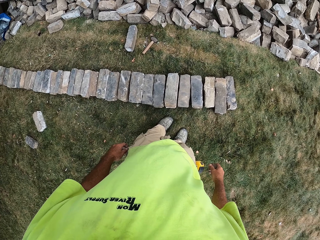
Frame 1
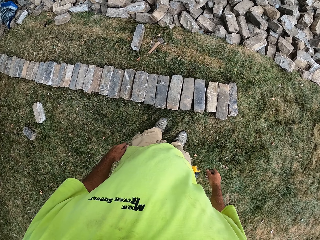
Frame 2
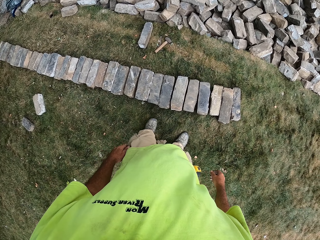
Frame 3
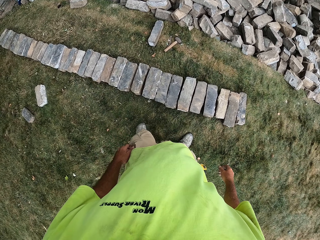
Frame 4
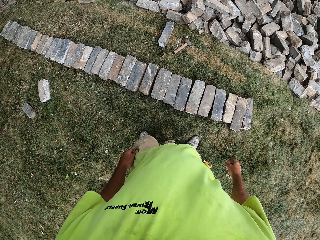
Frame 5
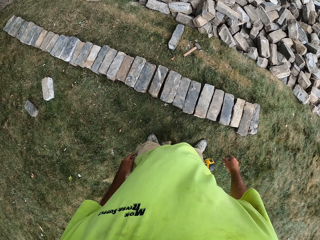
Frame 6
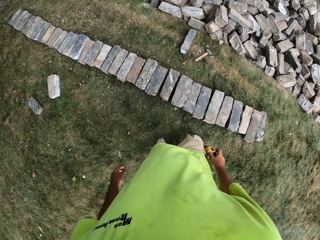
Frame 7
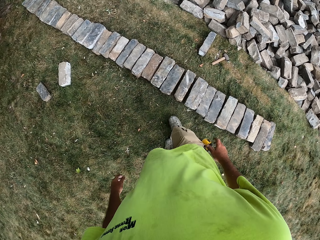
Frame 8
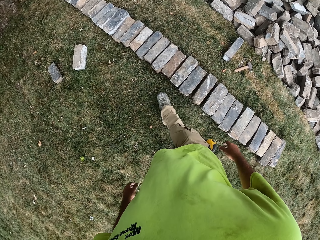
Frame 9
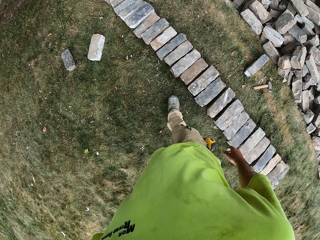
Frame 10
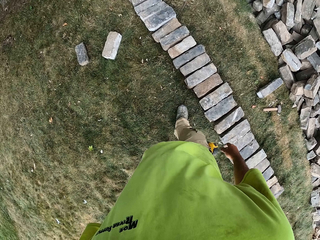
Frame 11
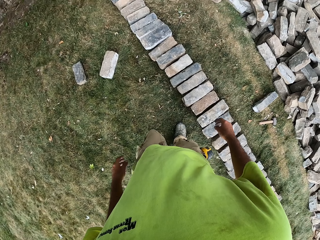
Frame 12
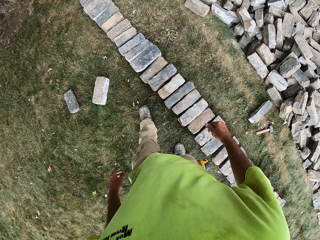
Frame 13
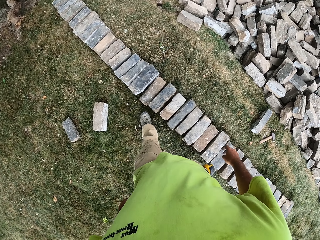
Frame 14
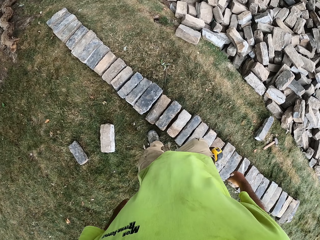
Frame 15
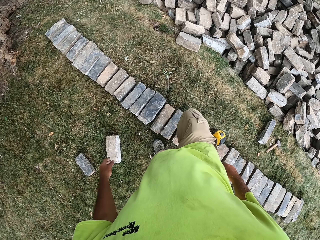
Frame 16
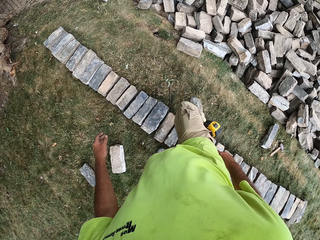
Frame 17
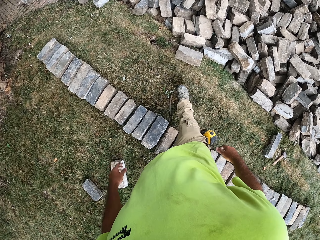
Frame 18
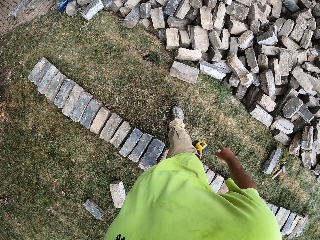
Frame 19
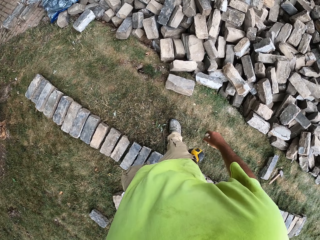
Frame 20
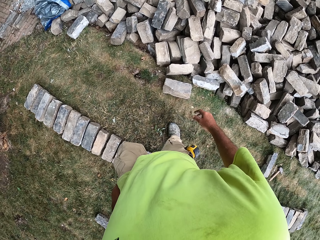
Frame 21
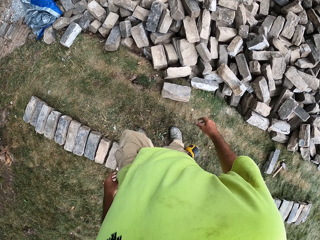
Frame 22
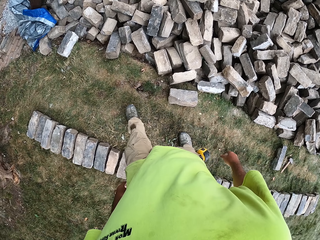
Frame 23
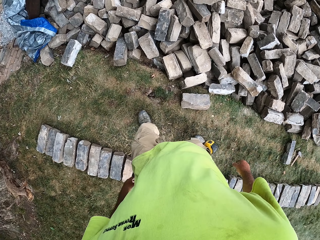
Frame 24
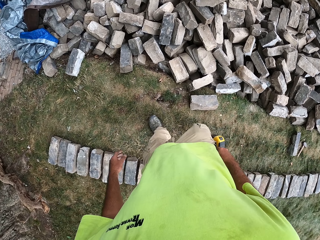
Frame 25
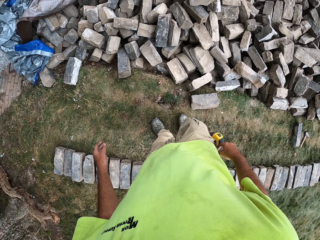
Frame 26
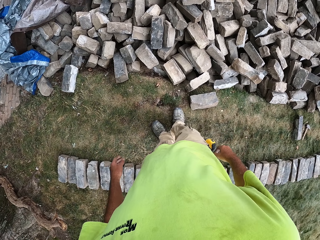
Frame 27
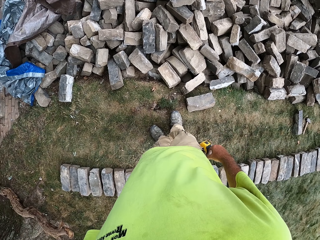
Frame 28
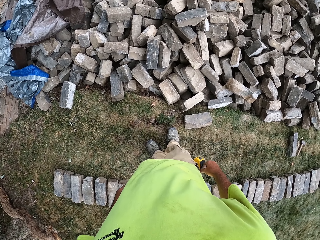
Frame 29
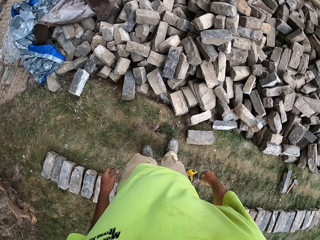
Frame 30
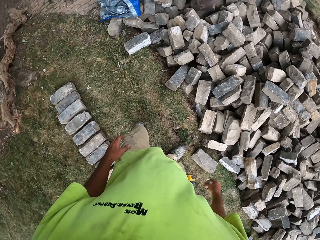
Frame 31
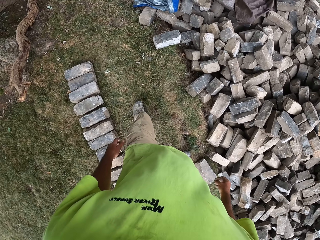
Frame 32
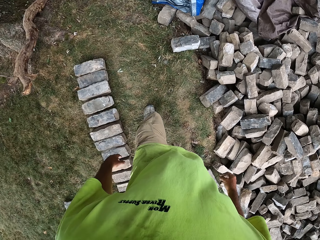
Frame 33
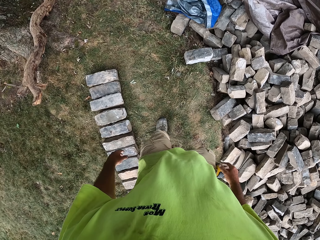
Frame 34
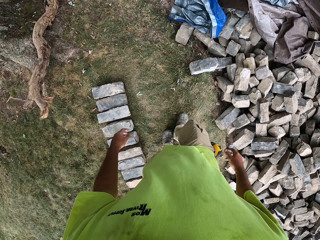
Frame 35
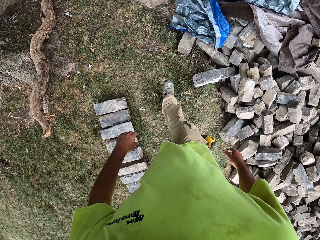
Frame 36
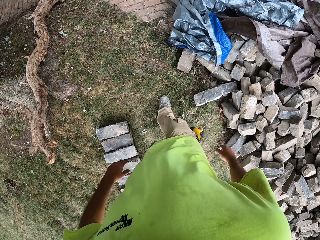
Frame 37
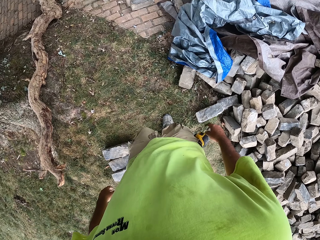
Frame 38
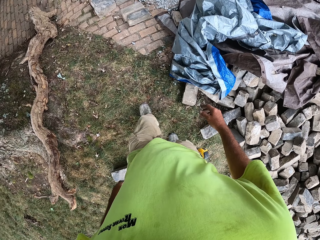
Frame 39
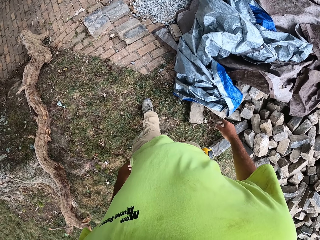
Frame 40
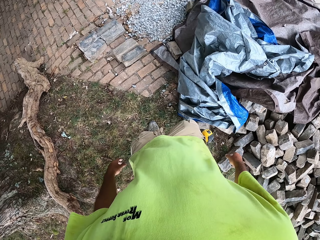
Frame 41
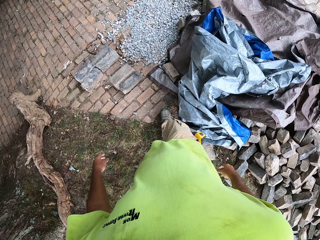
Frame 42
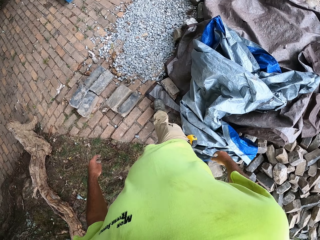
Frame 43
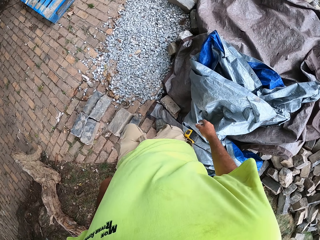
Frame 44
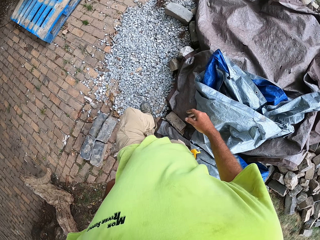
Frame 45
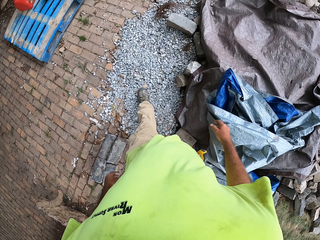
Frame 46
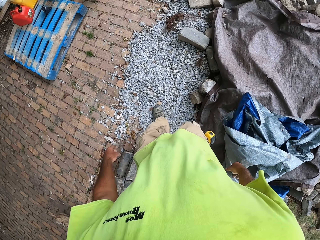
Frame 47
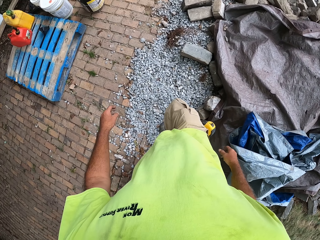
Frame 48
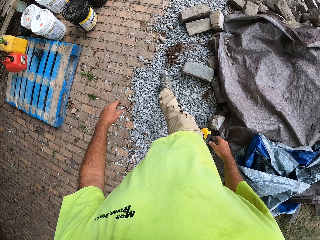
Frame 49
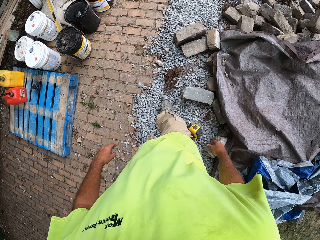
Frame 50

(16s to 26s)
The camera wearer walks around the compound.

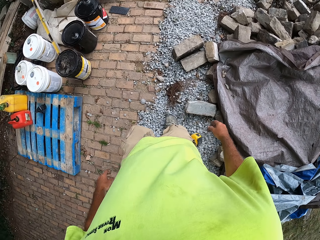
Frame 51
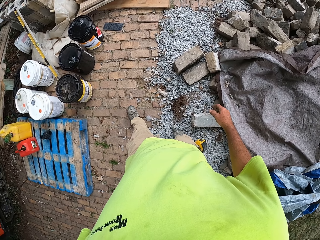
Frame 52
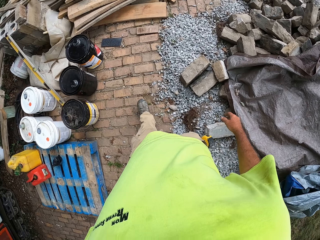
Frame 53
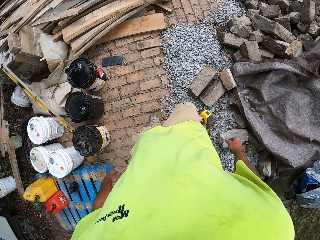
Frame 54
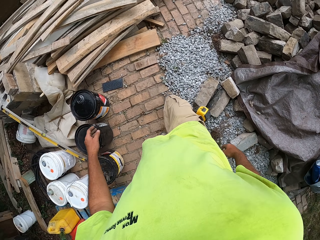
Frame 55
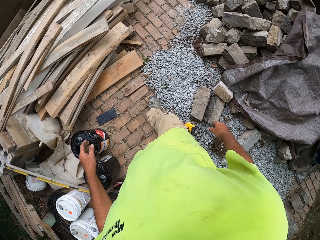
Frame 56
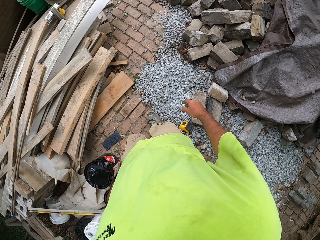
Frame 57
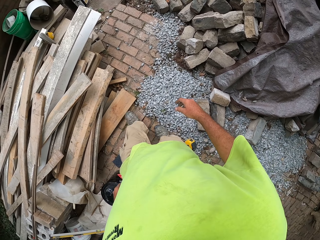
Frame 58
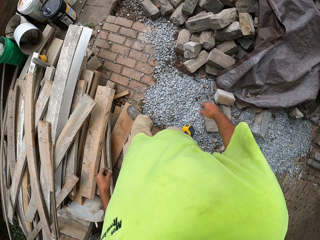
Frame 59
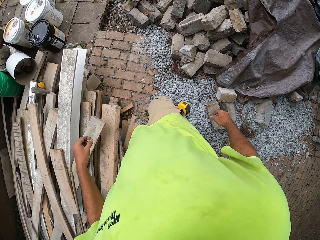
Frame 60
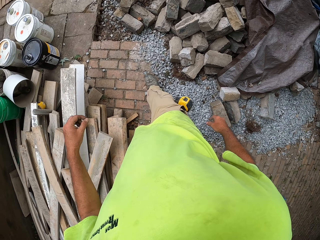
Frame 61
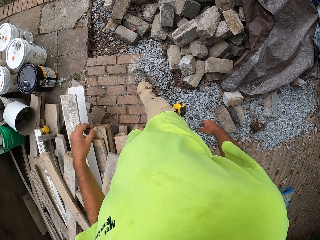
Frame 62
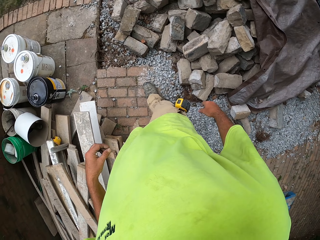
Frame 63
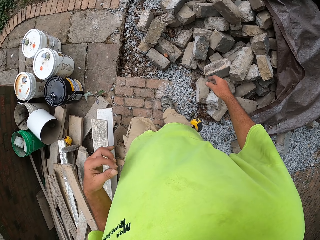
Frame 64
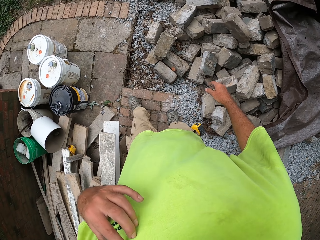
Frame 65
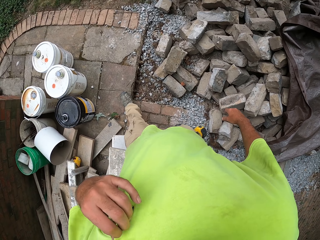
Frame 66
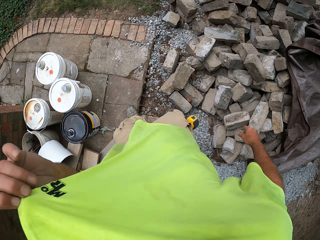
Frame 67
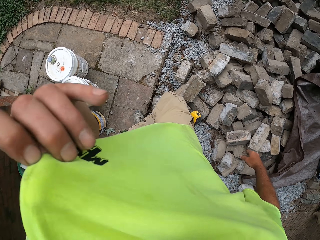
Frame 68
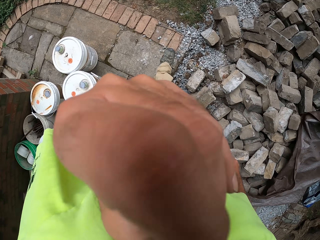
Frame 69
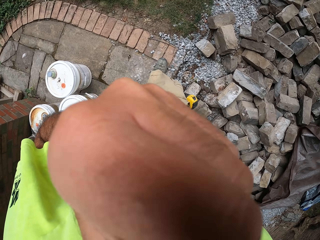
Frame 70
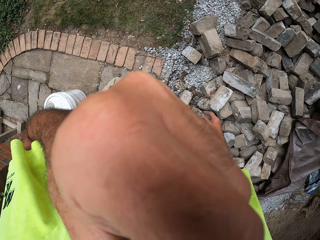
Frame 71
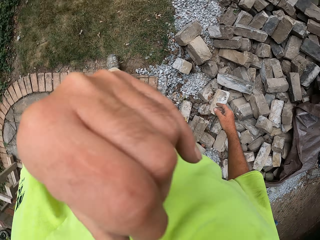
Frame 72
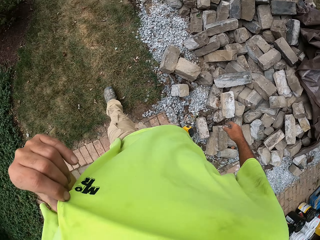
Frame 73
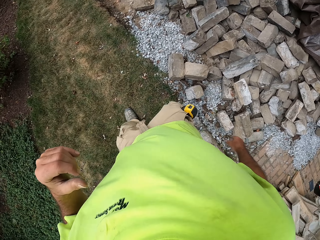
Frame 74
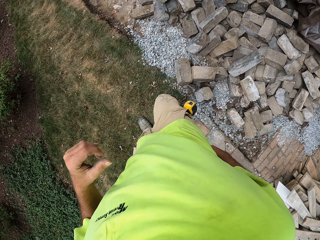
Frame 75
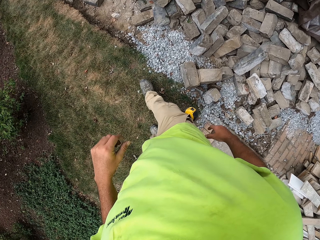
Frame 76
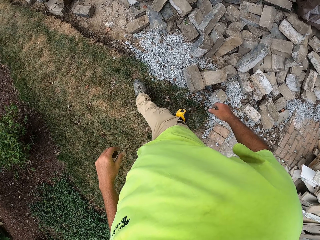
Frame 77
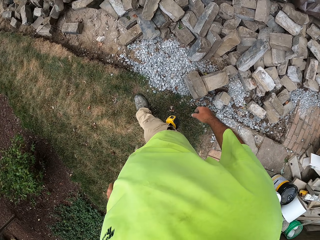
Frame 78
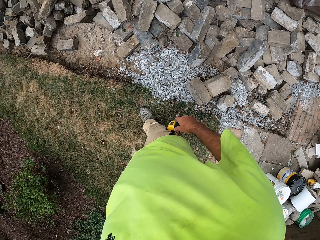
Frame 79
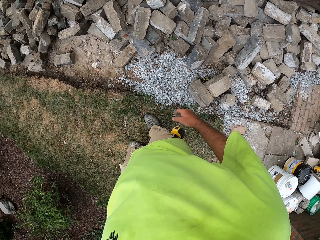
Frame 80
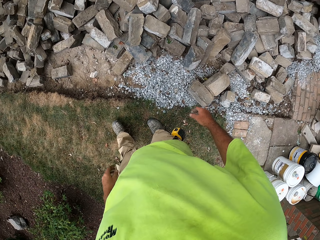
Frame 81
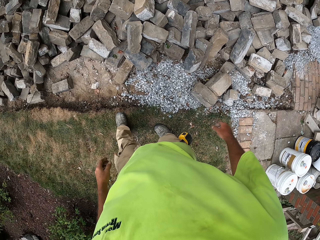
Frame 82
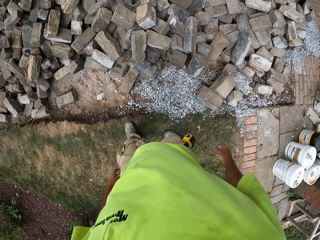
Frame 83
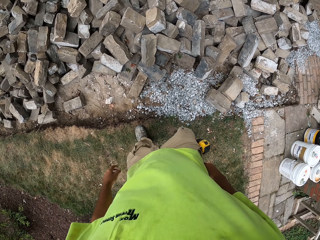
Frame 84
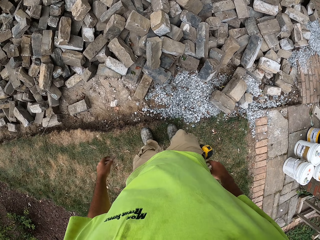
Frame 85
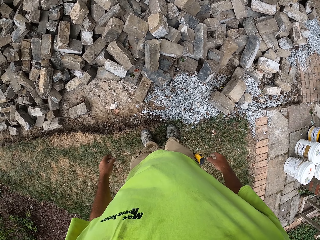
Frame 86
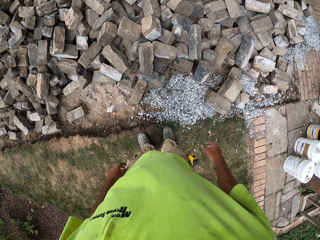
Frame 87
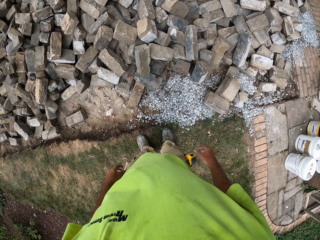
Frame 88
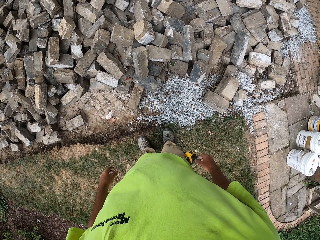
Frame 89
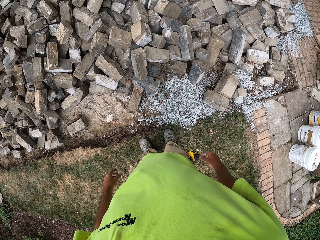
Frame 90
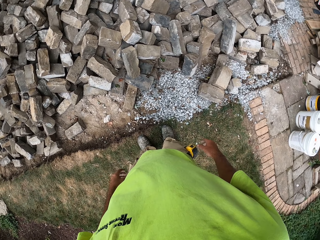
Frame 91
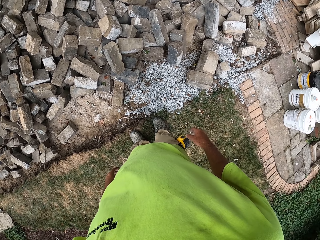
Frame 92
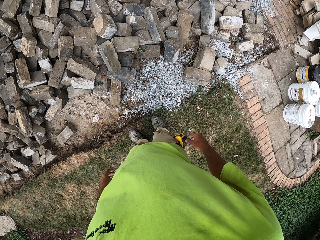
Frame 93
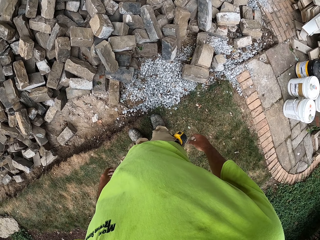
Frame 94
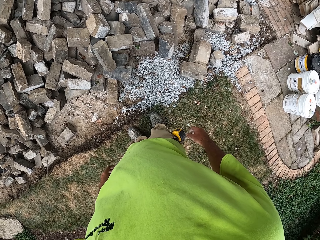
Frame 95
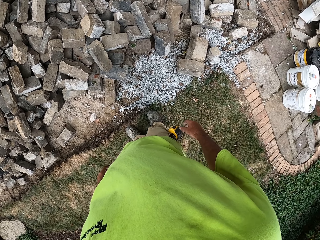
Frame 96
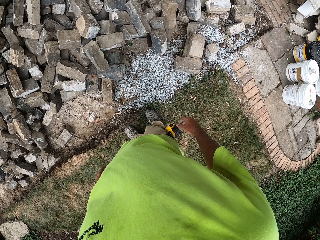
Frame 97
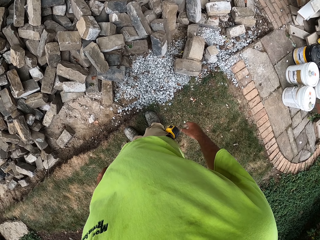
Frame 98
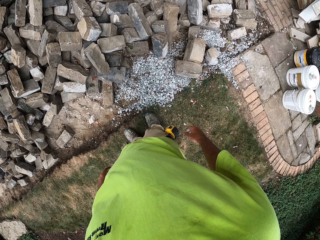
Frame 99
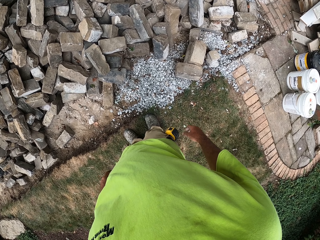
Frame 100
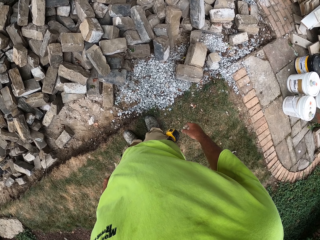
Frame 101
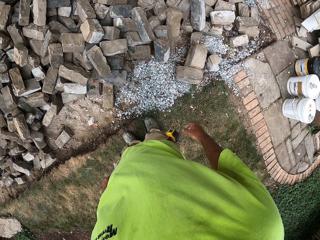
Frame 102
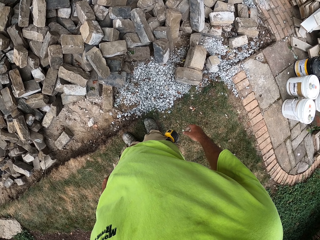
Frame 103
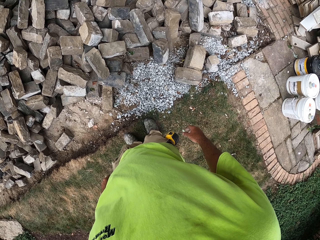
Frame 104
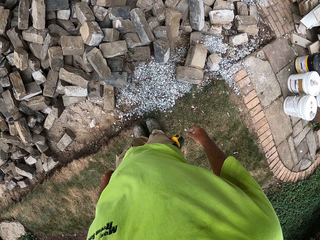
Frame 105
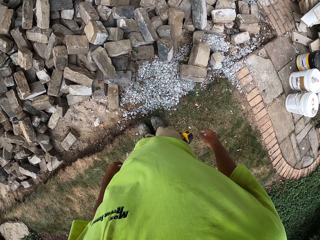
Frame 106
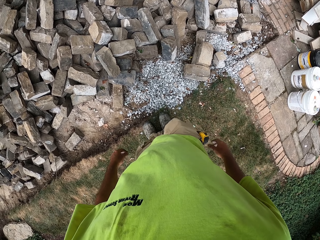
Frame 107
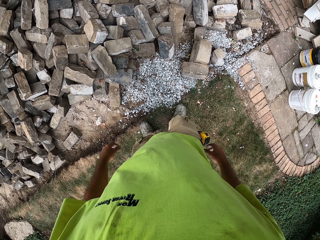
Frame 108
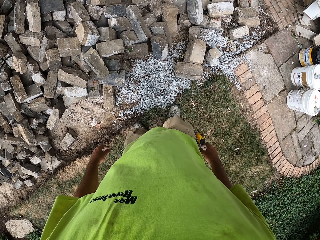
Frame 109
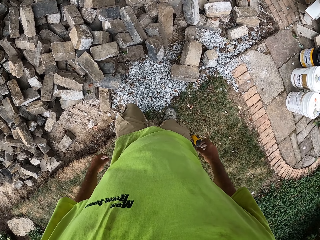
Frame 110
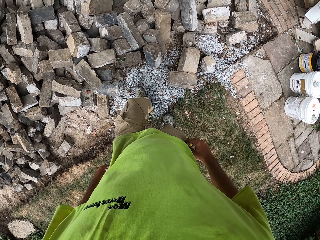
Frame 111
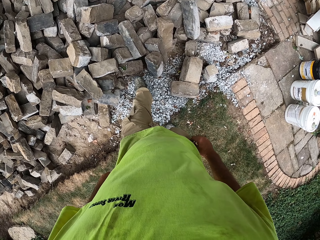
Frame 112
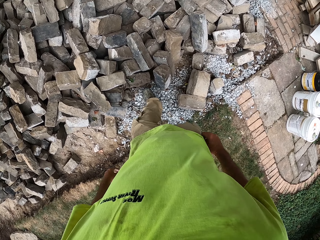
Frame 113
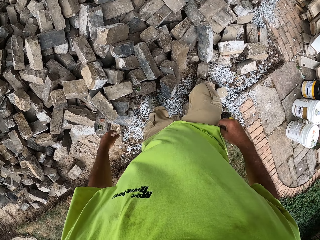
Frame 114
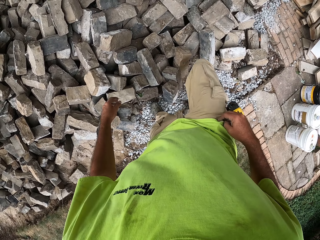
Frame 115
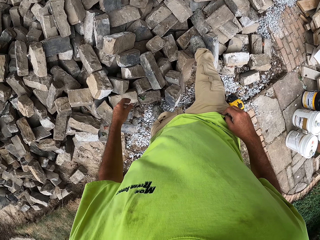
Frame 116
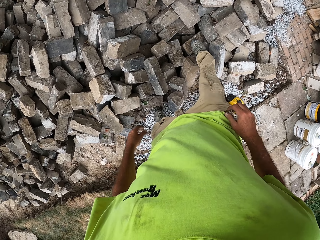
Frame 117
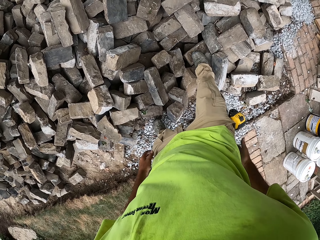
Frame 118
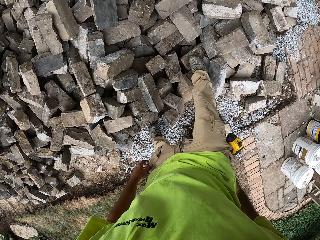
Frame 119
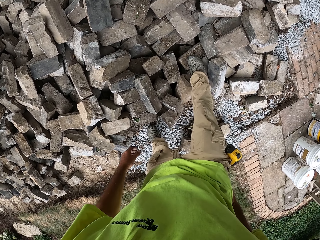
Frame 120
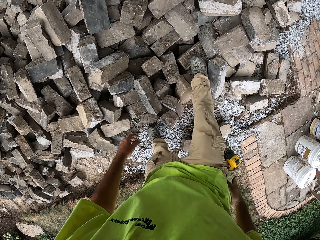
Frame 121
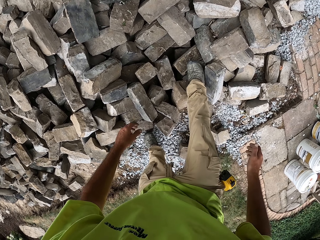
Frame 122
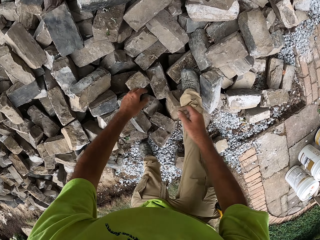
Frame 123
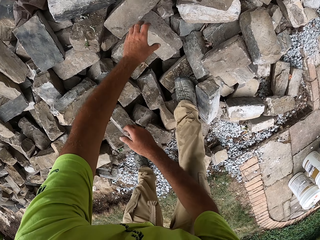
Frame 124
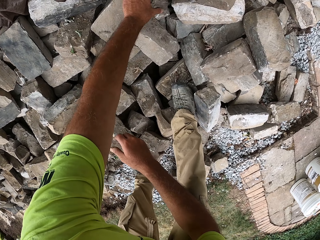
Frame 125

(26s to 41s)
The camera wearer holds the T-shirt and wipes the eye. They pull the cloth. They look around the compound, move a step, and pick a brick.
